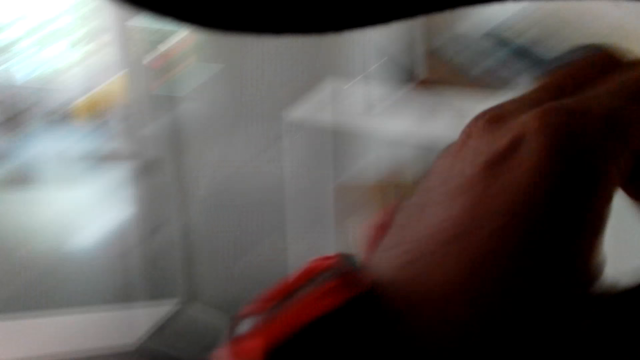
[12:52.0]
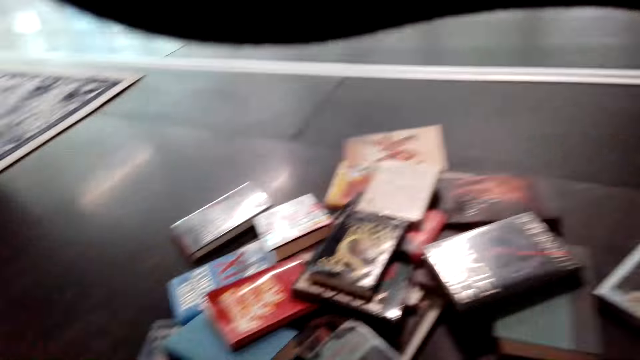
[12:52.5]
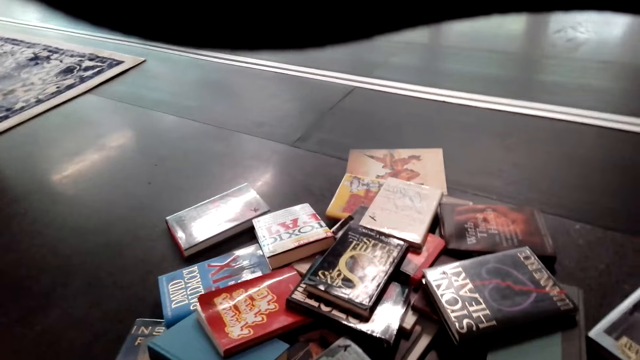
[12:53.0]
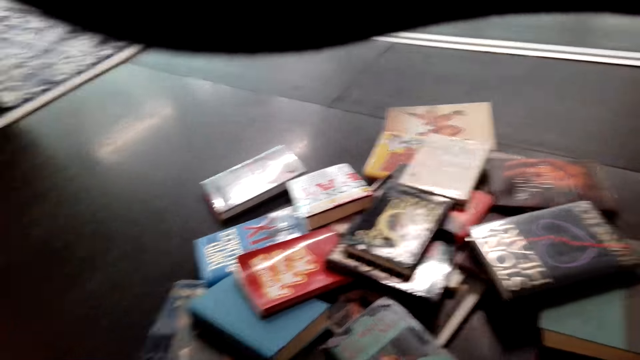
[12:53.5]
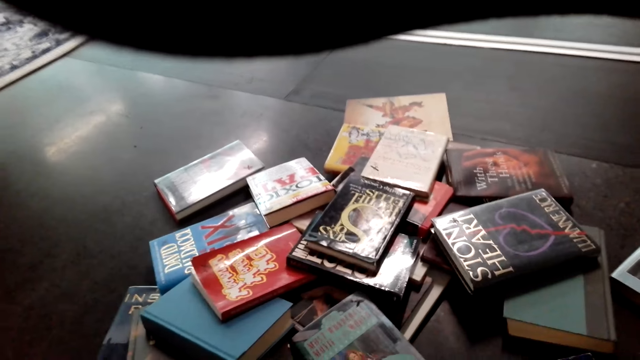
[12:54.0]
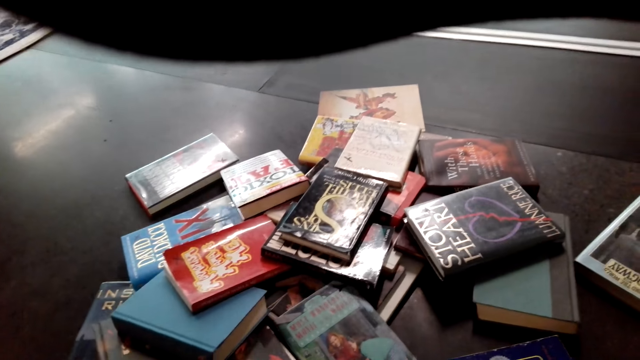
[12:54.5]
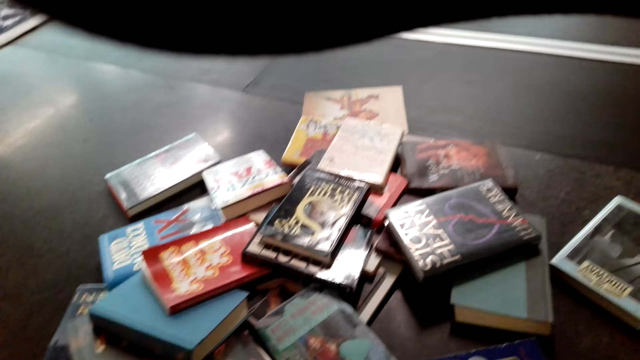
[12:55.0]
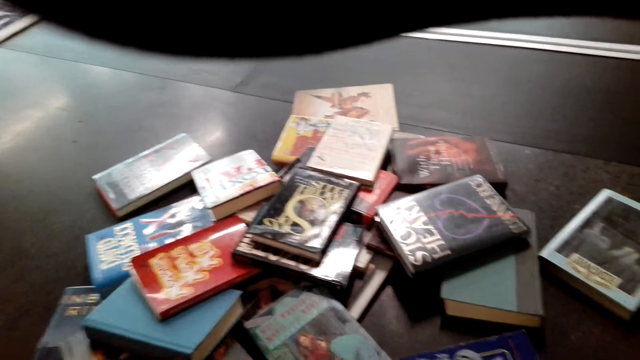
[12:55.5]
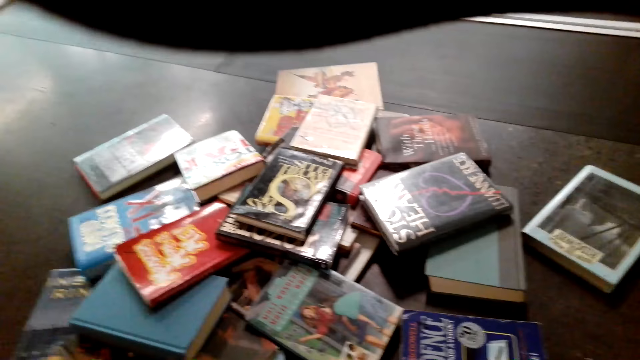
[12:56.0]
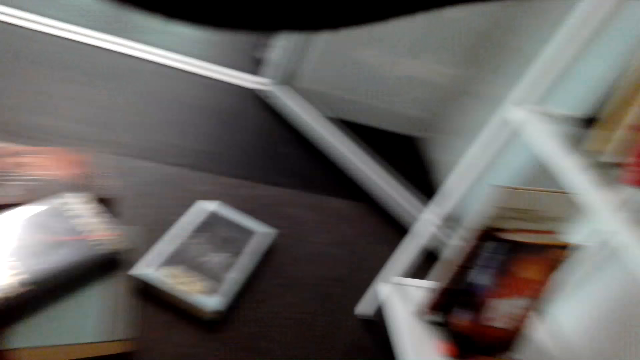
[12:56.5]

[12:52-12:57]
The camera wearer puts a book on the shelf.

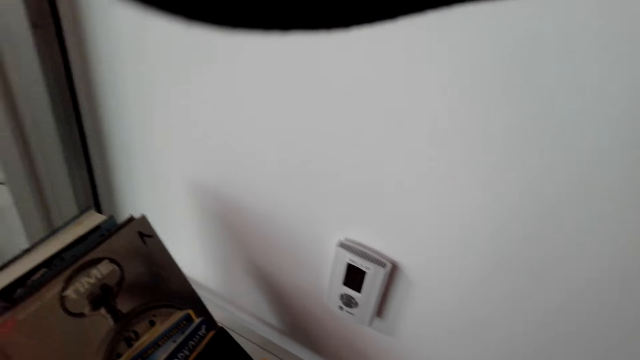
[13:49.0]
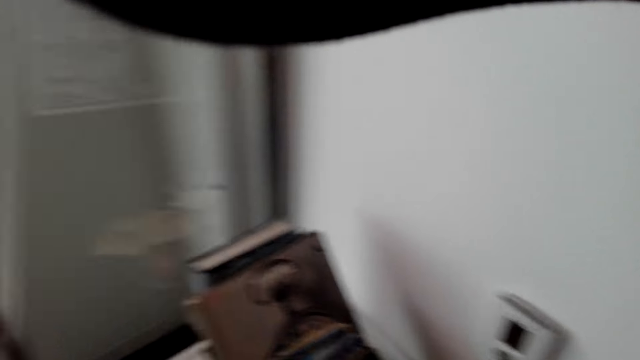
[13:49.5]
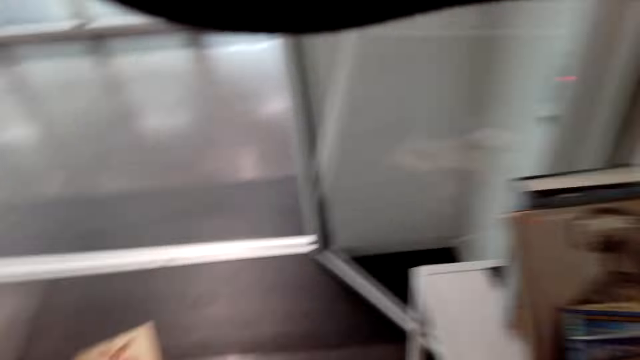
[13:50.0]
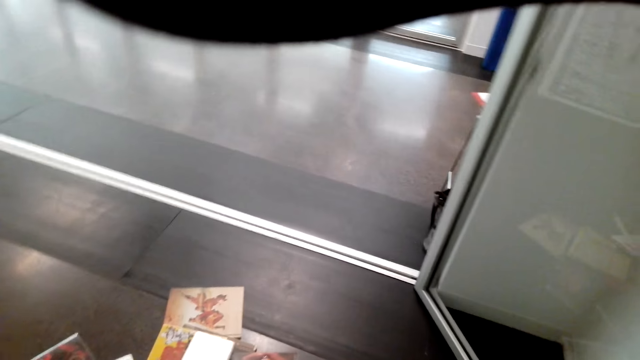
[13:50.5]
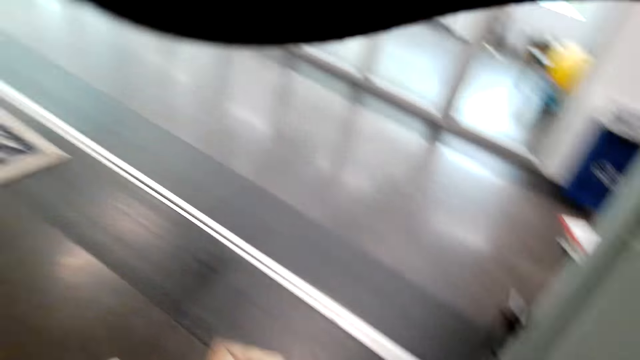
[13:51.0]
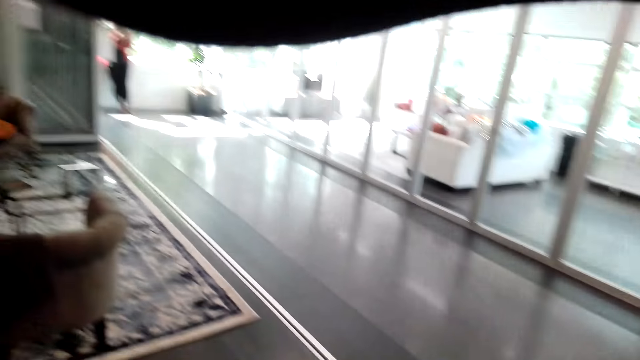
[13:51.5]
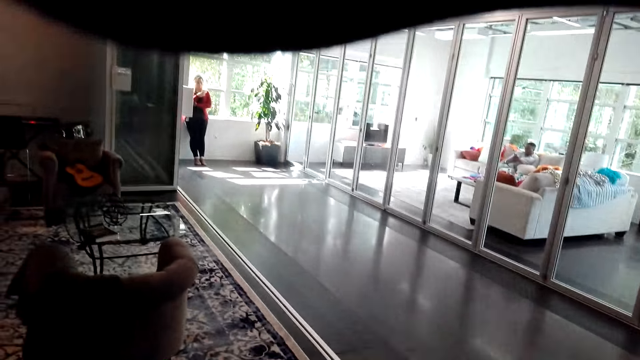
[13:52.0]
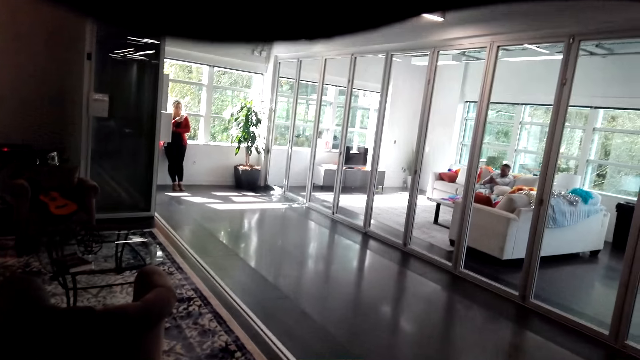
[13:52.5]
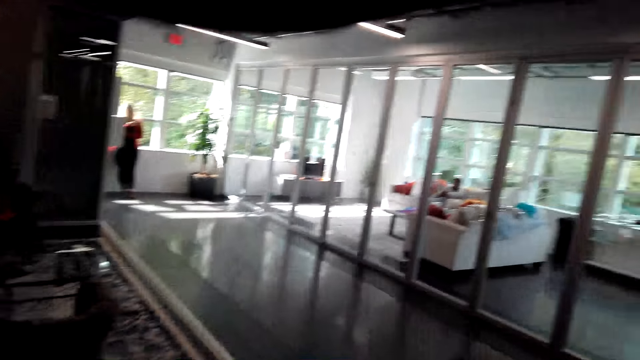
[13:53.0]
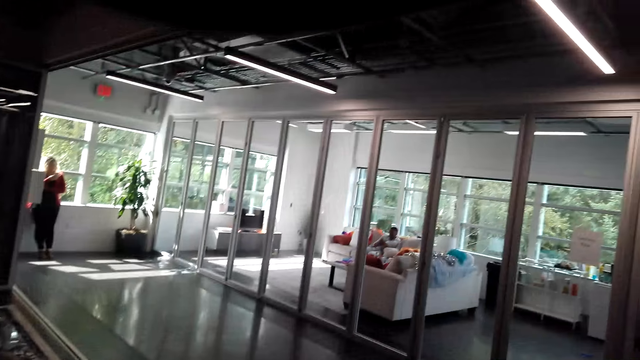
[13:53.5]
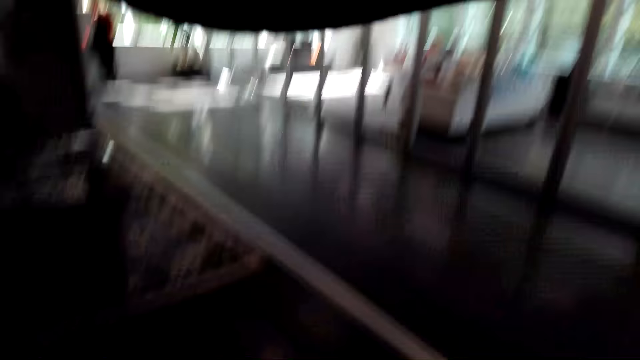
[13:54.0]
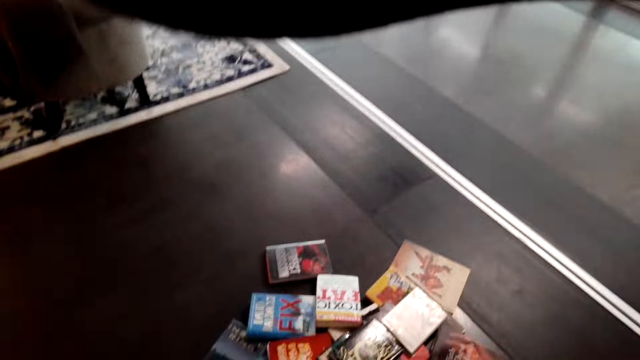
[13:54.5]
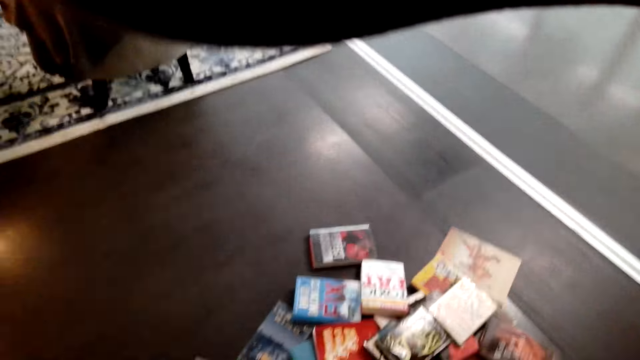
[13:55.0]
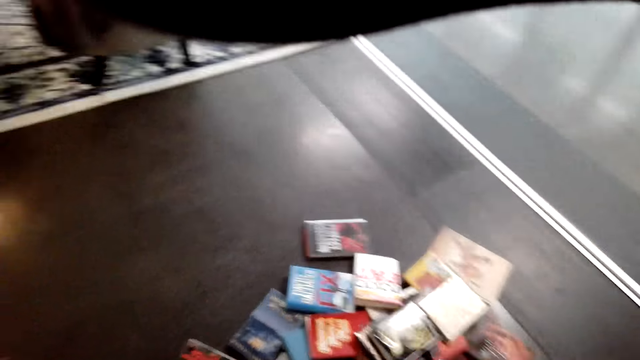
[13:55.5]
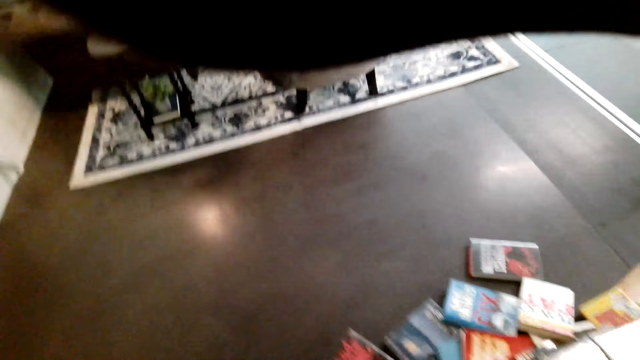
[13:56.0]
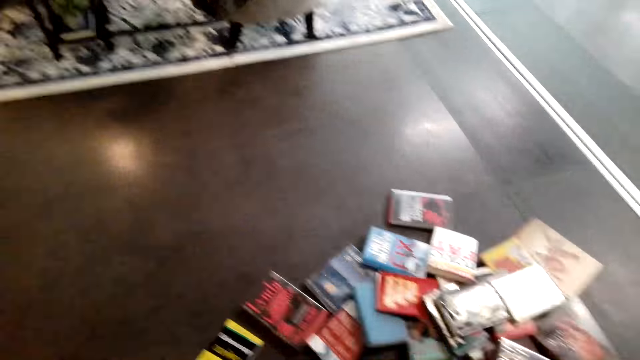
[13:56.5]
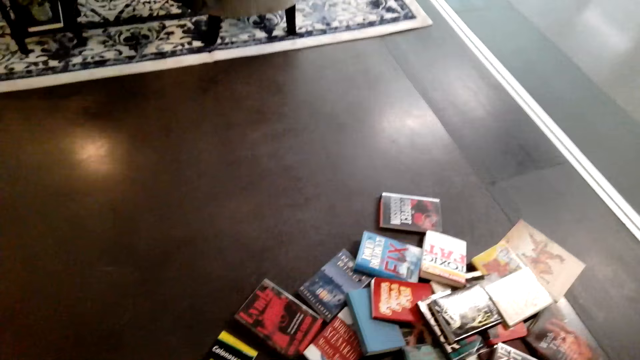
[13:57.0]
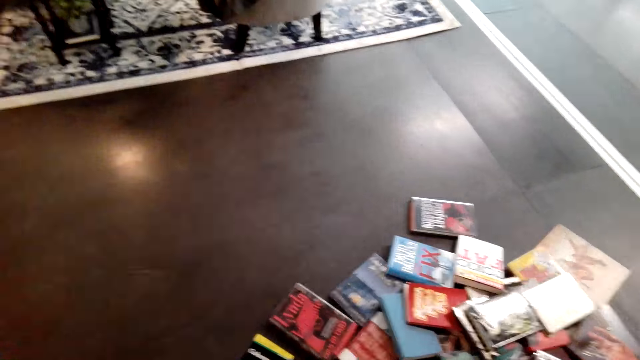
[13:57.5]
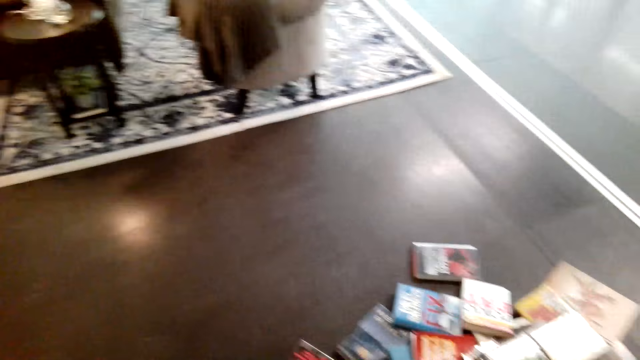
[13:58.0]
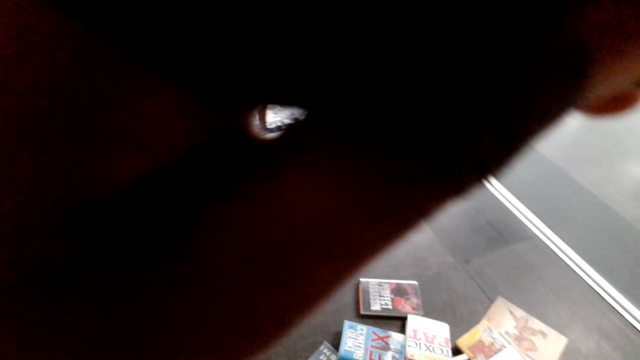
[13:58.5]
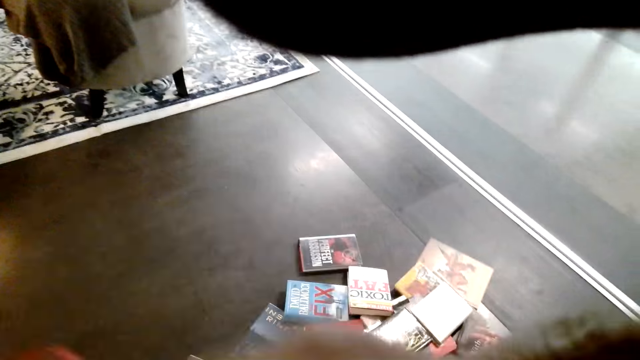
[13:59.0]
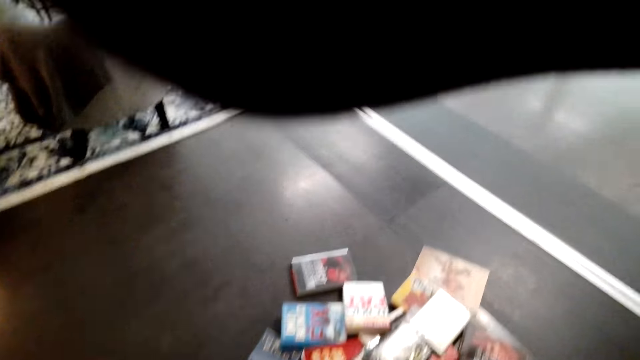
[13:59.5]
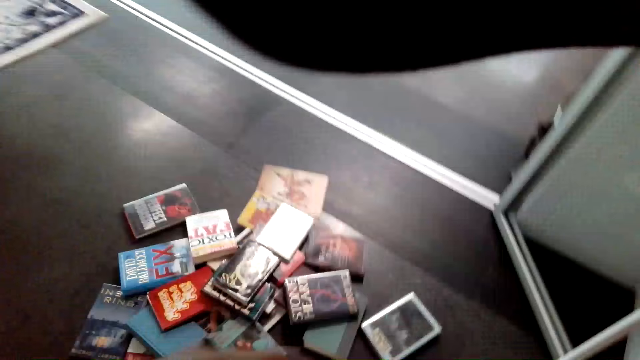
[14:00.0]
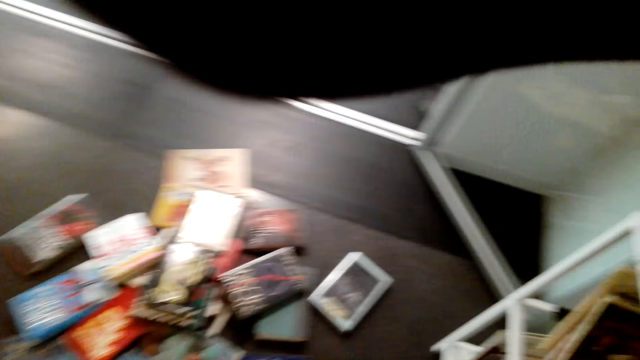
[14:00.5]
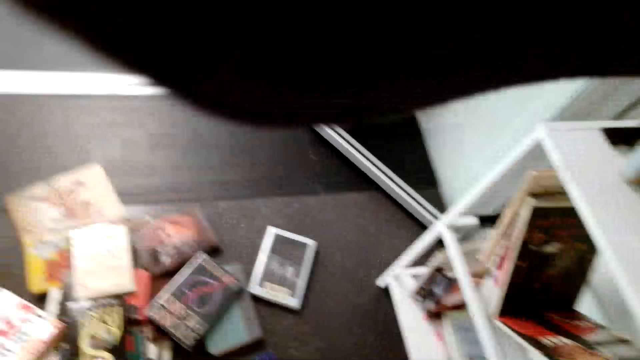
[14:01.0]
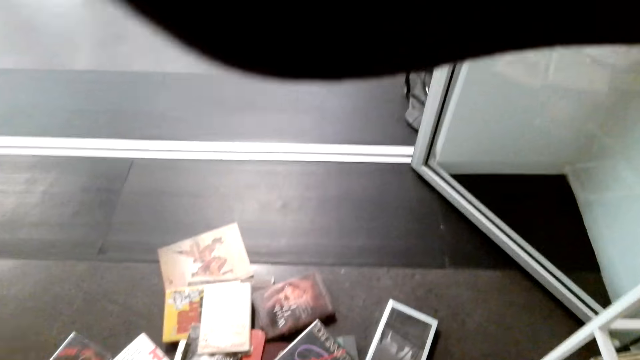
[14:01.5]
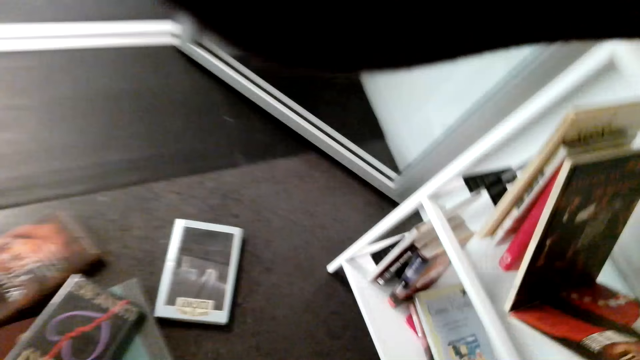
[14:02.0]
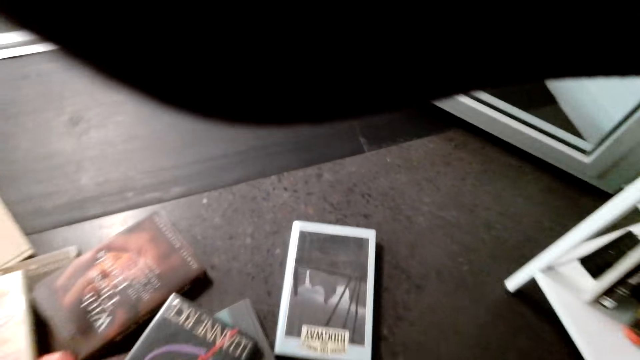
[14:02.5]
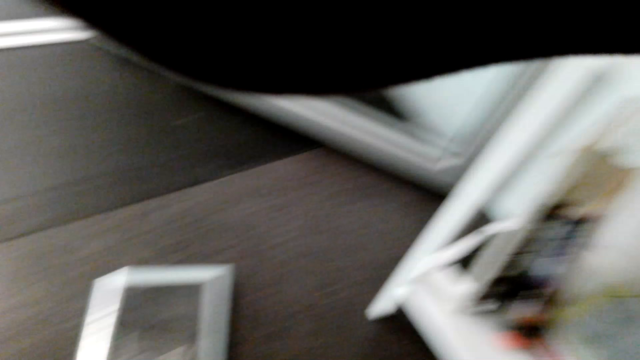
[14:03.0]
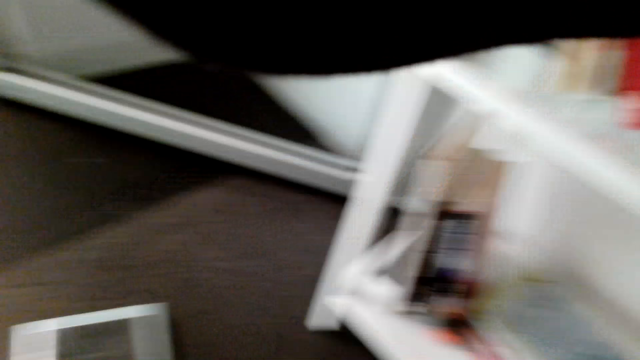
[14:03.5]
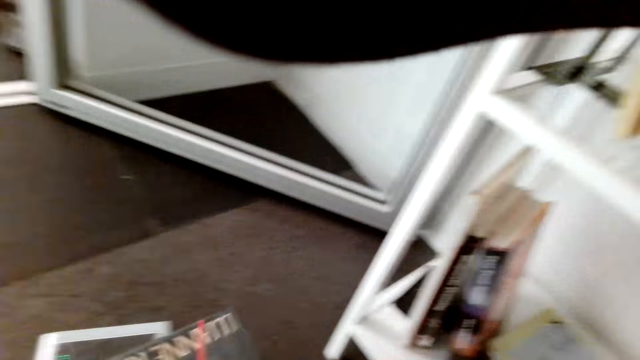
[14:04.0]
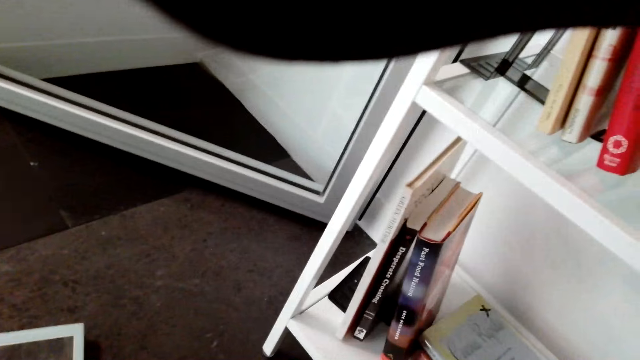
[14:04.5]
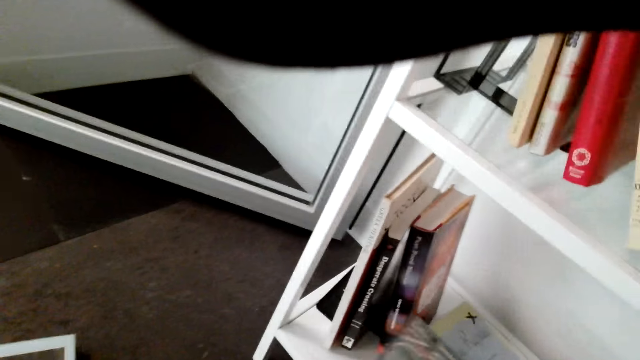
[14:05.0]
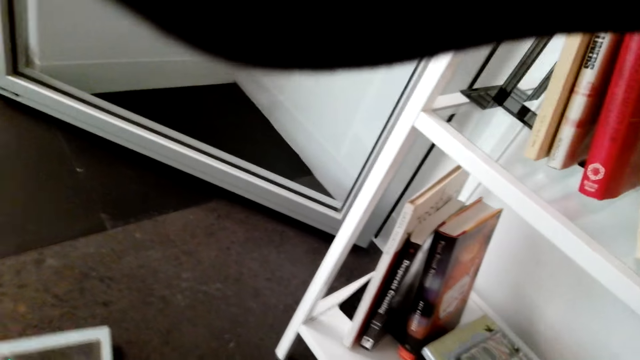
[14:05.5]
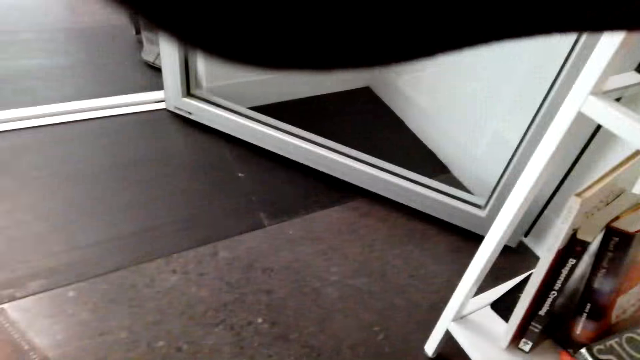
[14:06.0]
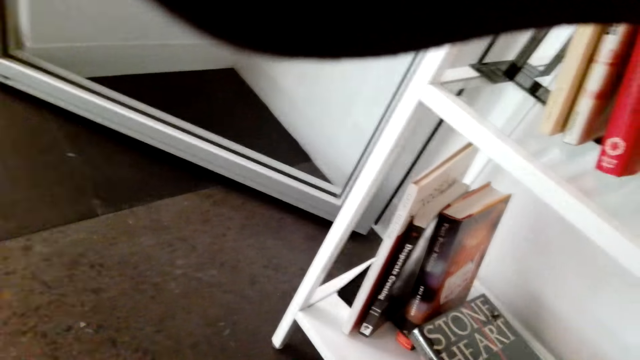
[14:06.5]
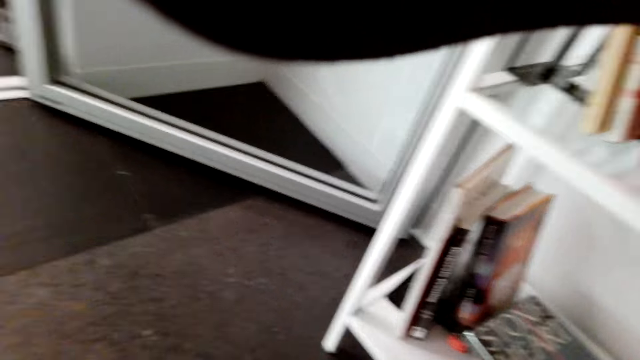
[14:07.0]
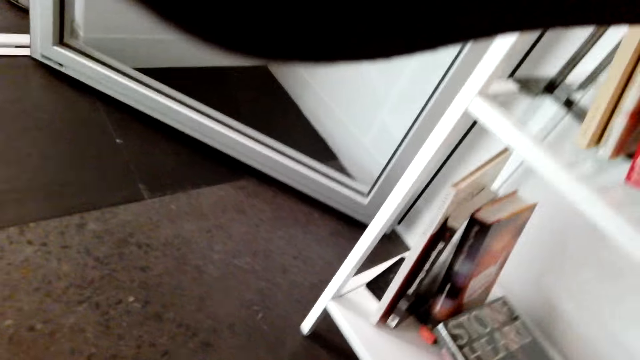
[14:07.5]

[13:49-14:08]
The camera wearer looks around. They hold the camera. They arrange books in the shelf.
